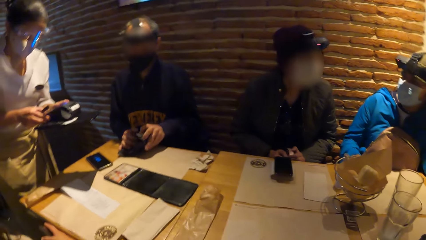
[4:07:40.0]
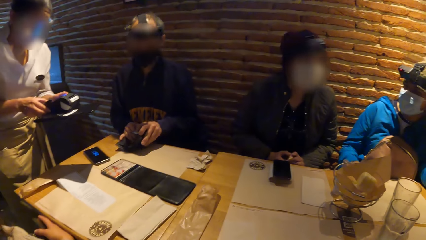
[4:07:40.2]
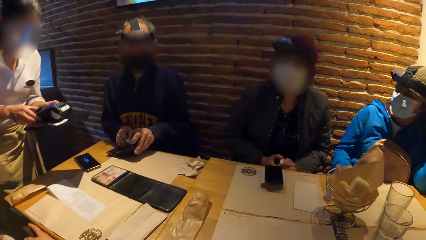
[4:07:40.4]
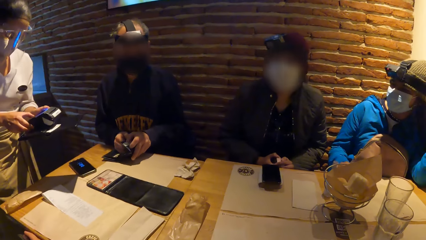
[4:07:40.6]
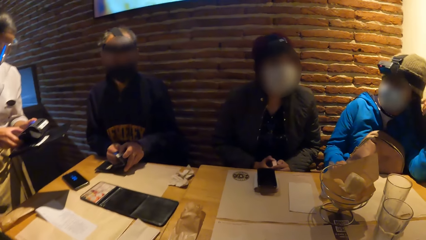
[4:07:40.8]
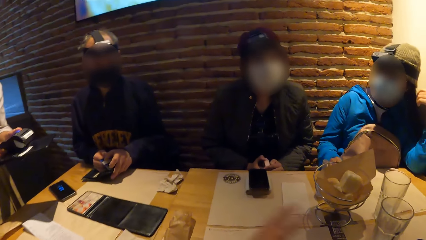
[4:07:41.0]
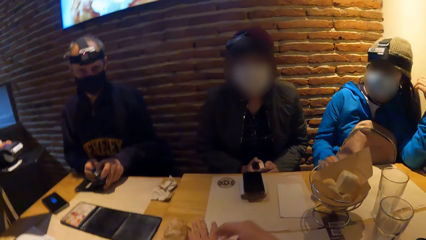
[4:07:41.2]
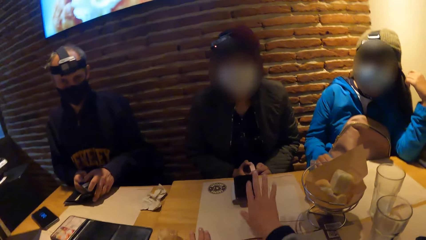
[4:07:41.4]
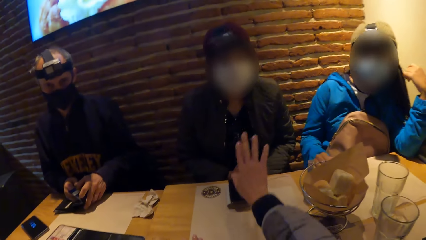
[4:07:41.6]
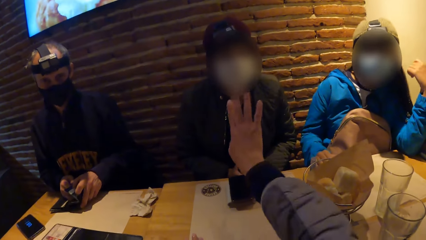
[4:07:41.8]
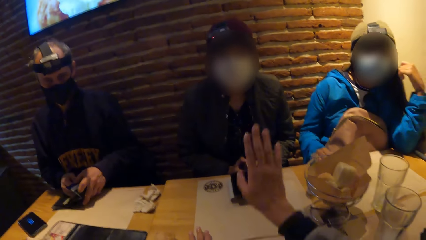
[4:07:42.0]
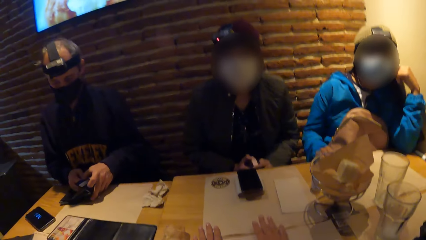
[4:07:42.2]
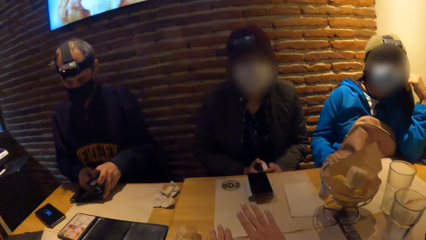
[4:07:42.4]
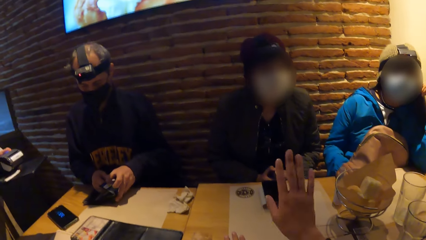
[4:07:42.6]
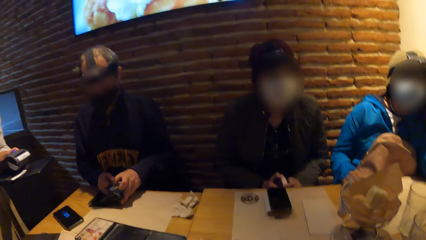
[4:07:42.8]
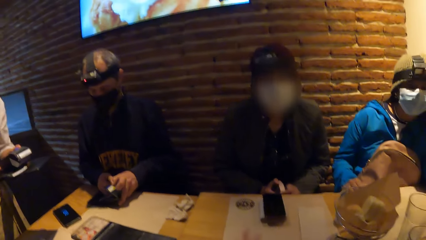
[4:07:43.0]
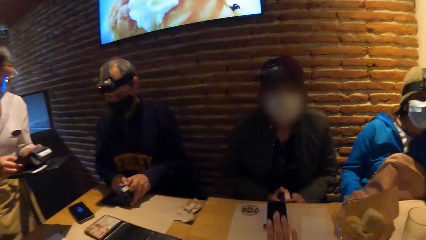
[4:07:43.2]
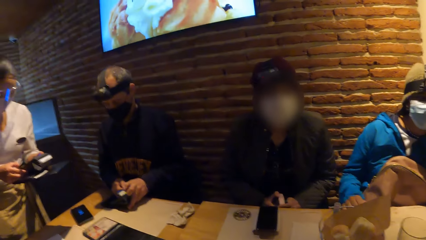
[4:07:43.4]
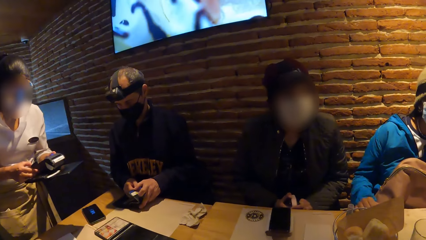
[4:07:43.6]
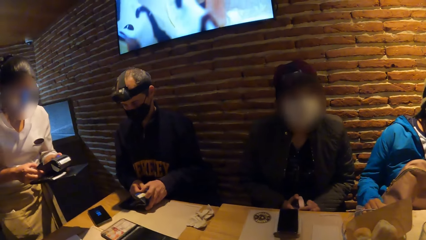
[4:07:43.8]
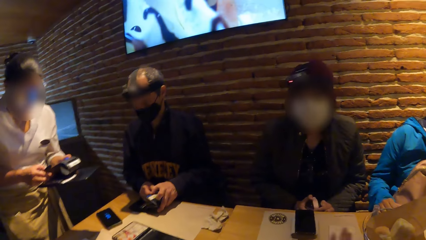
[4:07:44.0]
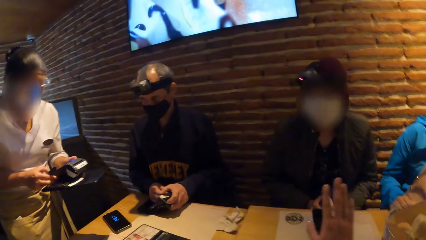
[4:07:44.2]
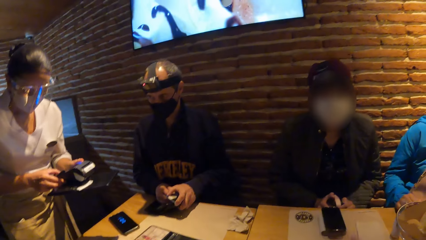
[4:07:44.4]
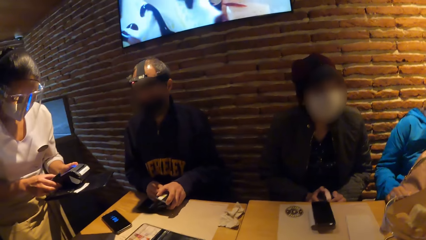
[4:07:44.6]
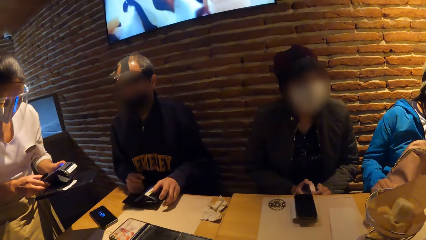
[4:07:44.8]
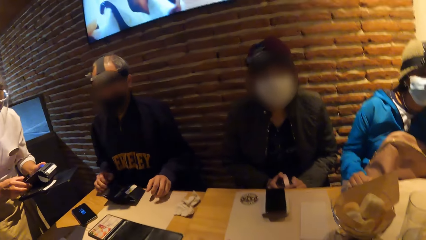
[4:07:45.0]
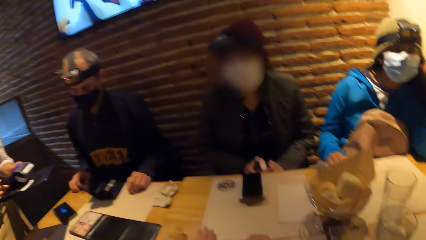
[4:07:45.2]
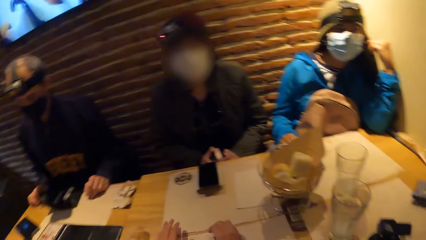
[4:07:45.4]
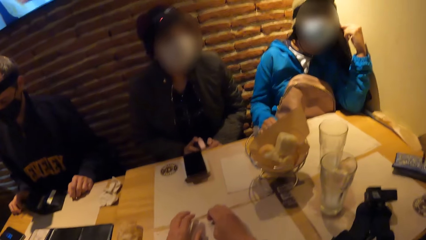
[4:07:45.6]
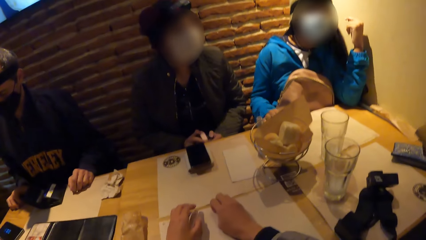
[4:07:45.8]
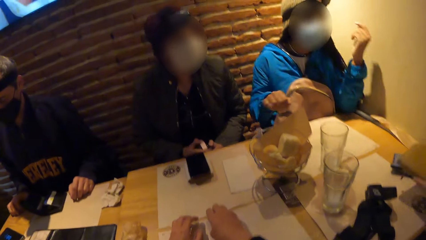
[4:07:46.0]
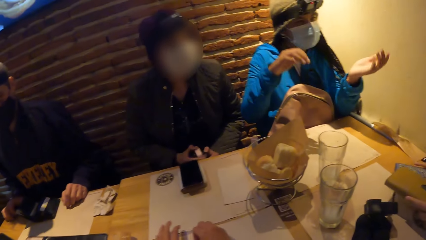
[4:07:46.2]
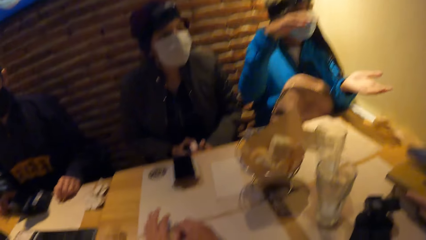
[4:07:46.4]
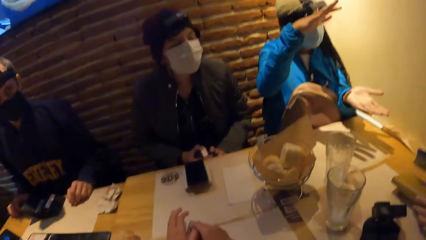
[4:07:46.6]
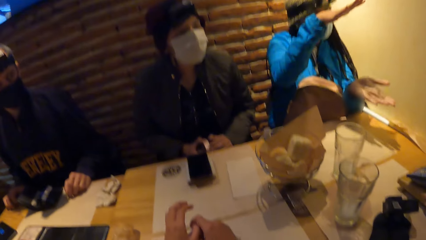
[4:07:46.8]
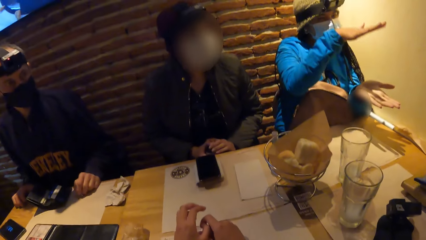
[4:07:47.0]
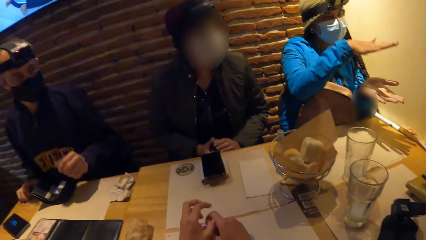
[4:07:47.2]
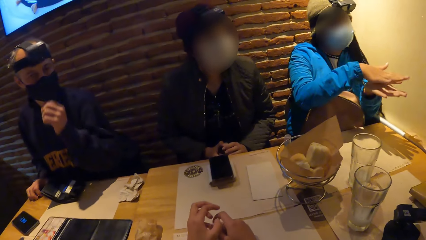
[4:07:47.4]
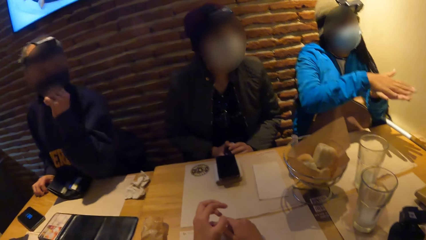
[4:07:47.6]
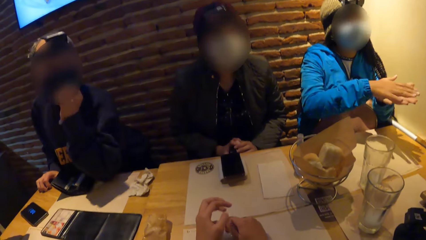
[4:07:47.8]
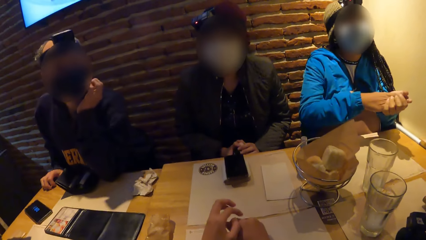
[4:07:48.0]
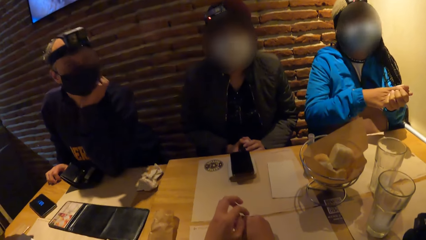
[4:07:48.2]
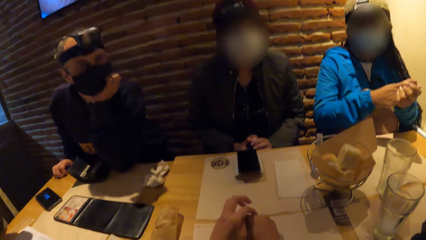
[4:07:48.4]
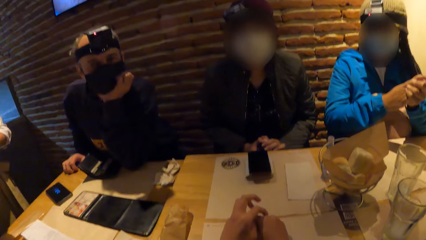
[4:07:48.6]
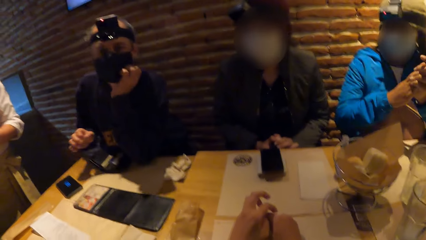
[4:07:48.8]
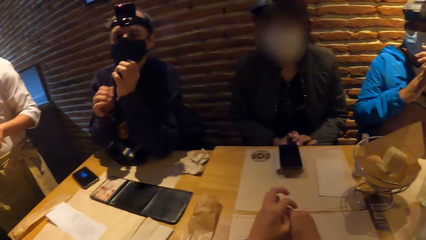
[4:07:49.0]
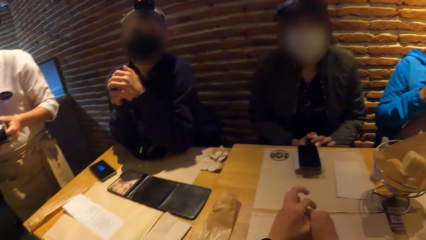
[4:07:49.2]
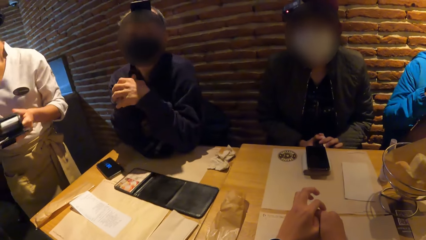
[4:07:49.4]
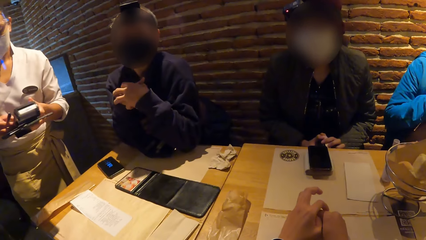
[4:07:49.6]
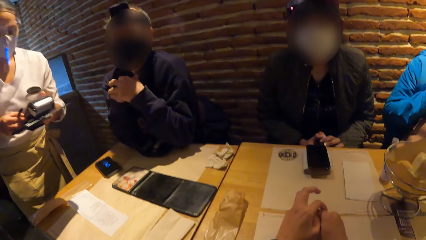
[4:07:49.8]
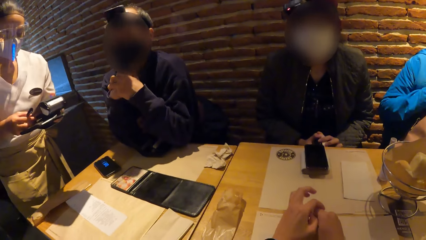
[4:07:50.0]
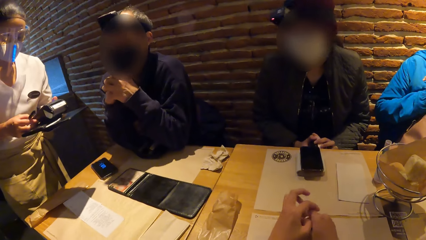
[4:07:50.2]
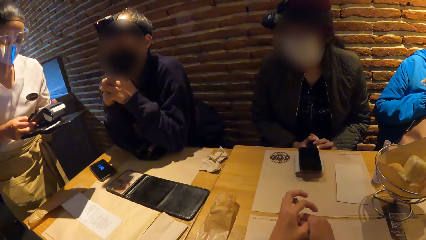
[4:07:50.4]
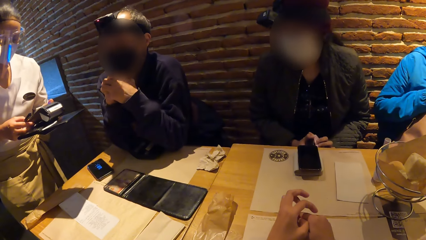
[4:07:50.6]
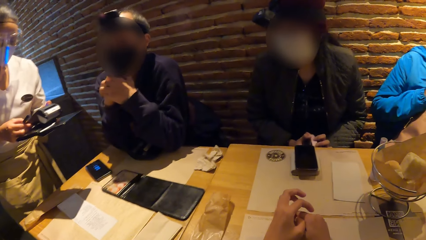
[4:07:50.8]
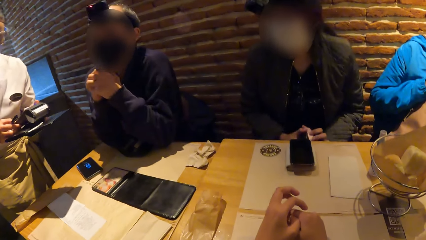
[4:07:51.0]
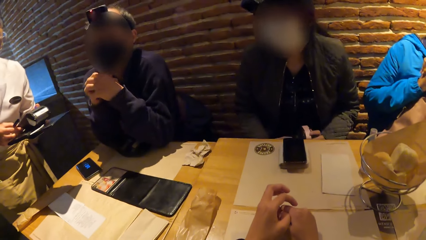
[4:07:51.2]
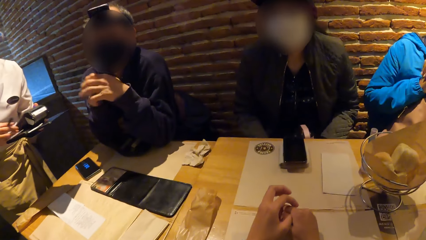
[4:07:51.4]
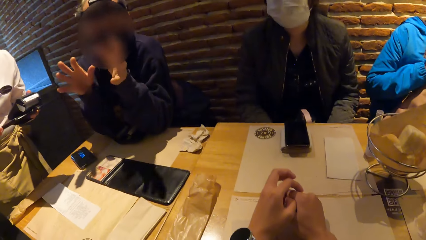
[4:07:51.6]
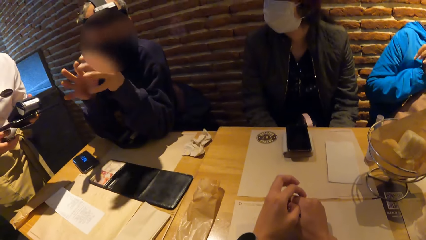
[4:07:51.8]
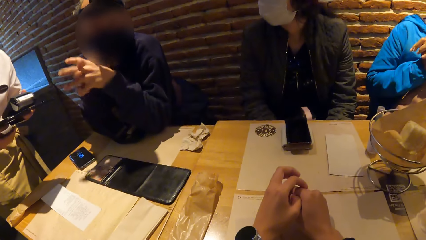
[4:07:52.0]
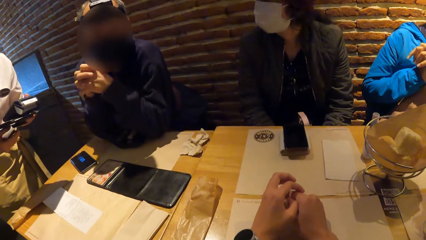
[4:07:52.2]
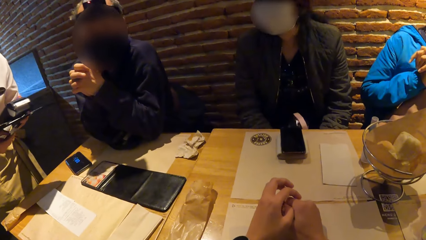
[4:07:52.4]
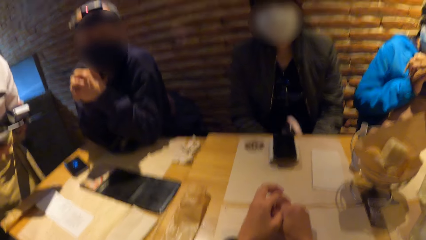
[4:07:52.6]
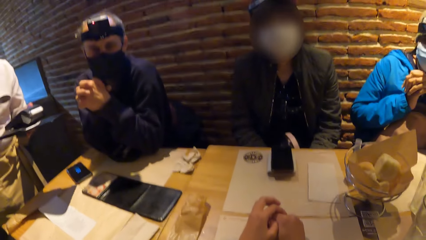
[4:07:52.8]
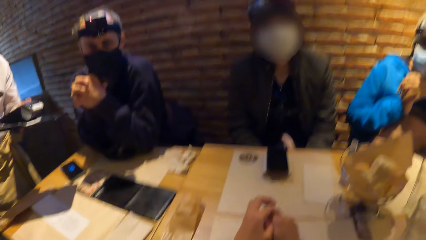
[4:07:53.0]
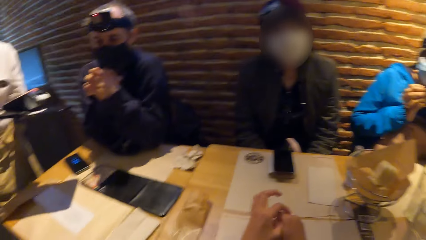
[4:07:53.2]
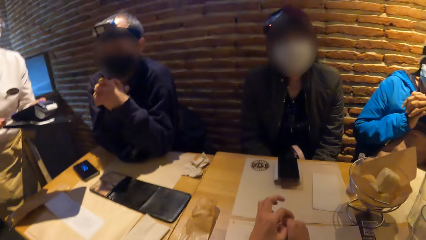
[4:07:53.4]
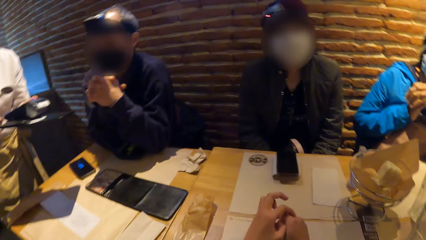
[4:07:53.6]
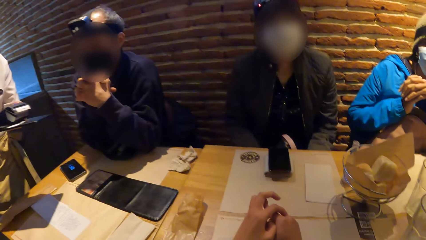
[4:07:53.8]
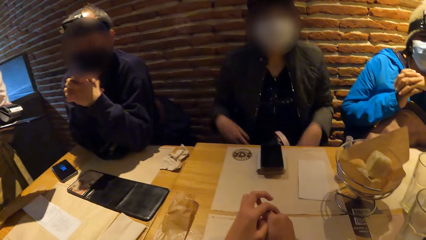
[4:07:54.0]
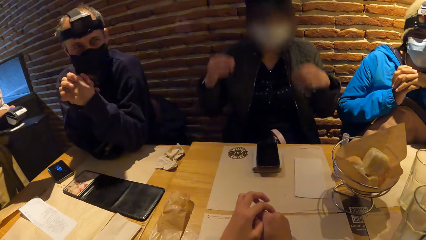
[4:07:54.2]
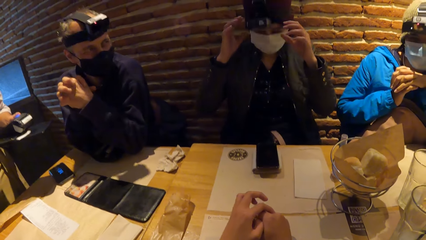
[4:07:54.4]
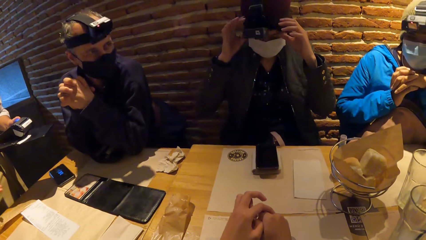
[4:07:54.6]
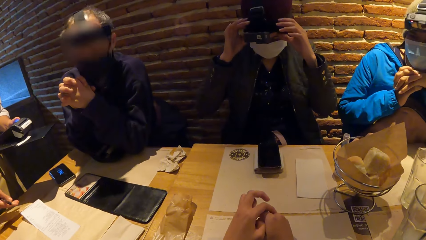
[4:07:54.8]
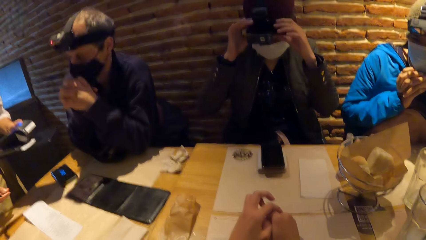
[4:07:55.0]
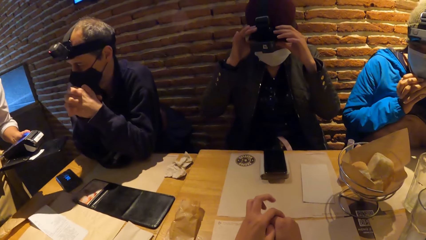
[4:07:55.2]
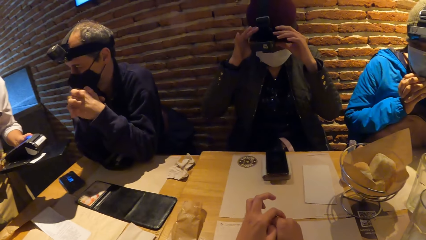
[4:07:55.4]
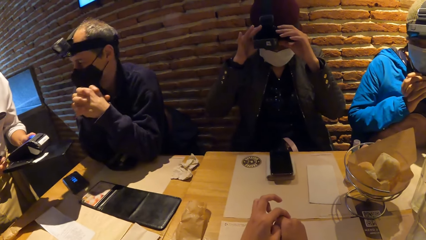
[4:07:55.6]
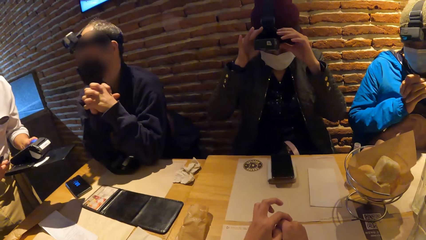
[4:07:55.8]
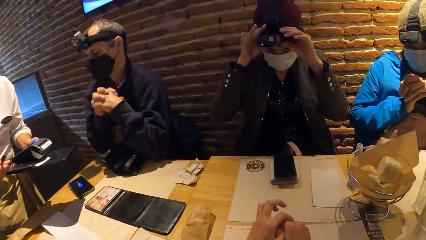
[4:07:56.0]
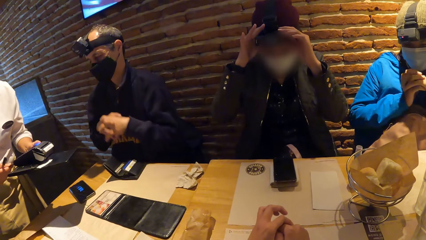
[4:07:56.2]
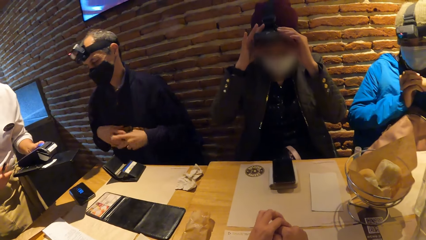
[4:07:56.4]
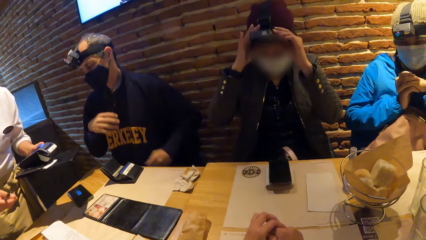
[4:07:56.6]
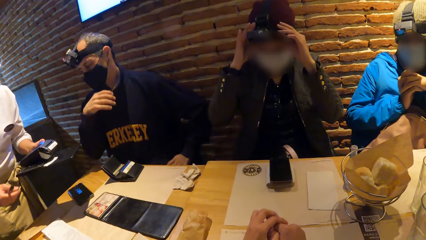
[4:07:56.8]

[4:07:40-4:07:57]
The camera wearer converses with a person, a woman, another person, another woman and a third person. A man moves hands. Another man rests his jaw on his left hand. A waiter uses a cash machine. A woman adjusts her camera with both hands.
